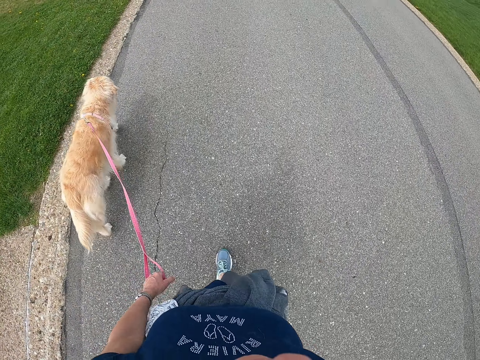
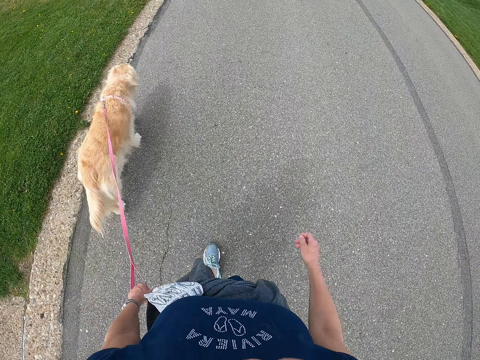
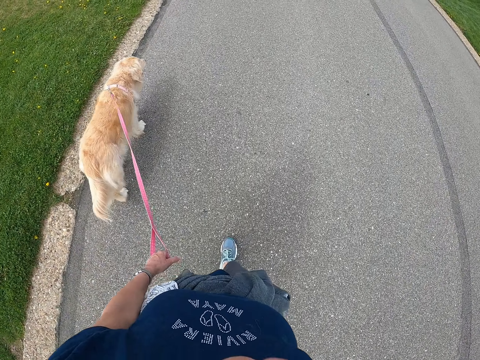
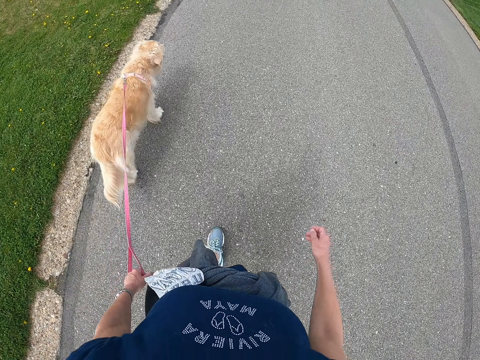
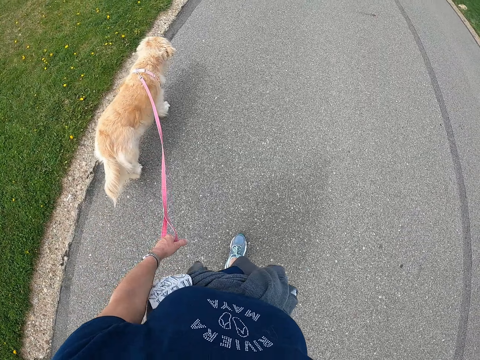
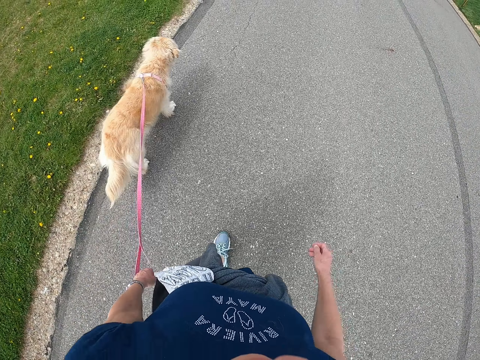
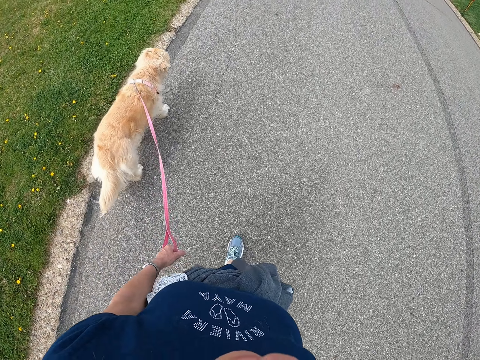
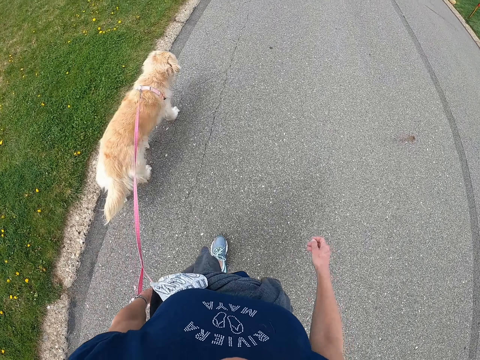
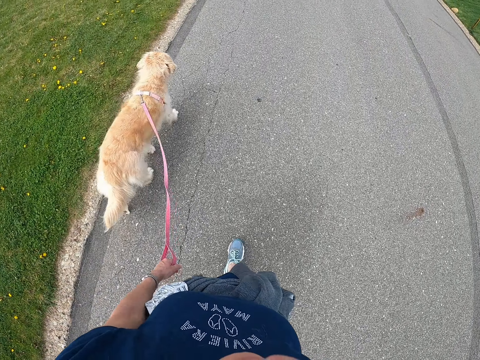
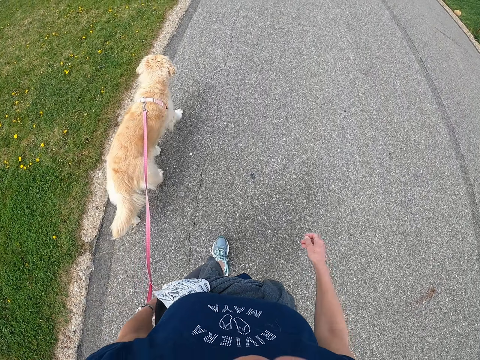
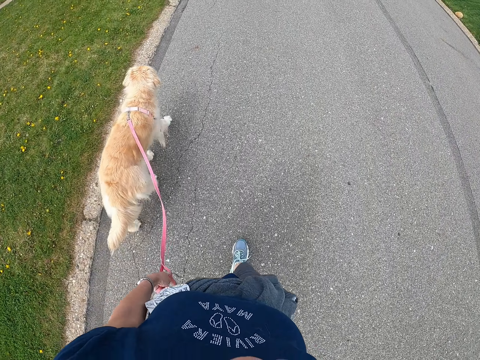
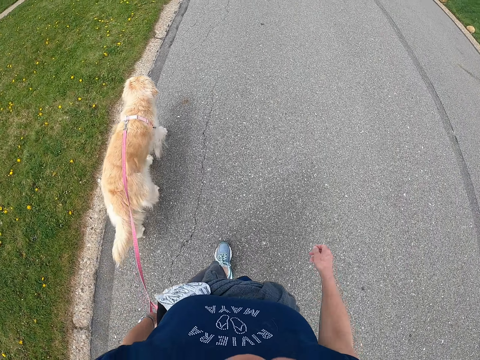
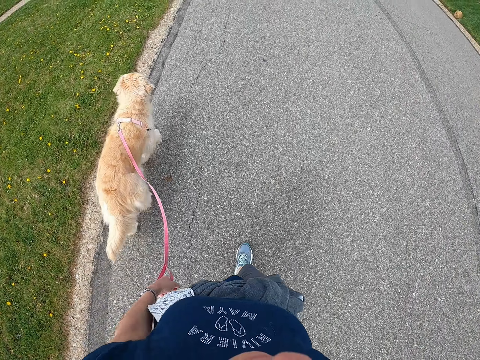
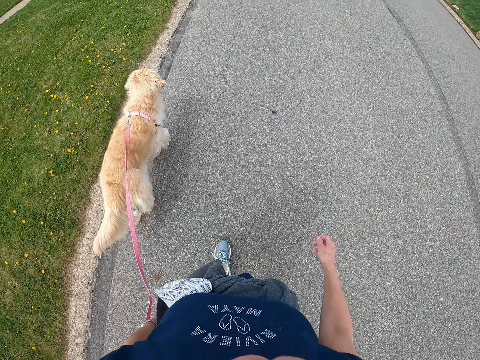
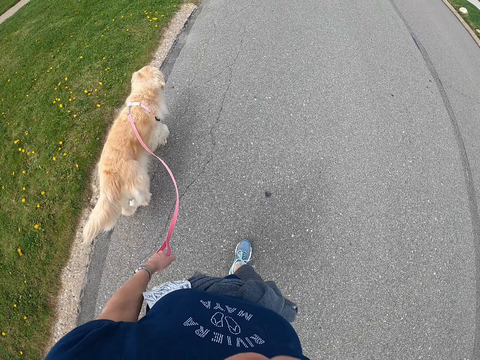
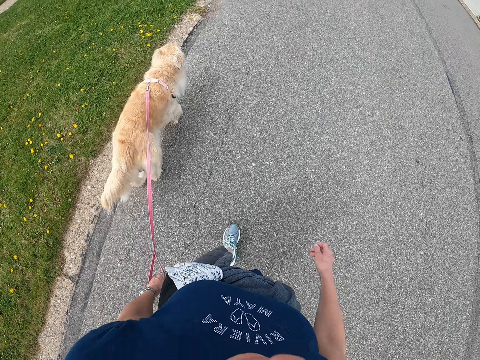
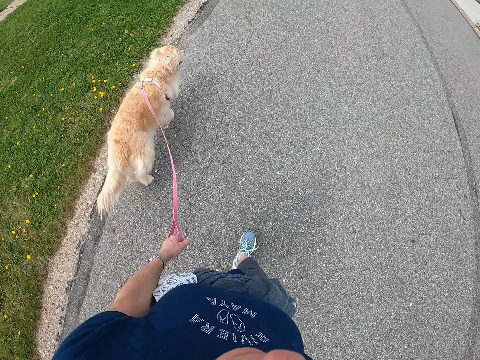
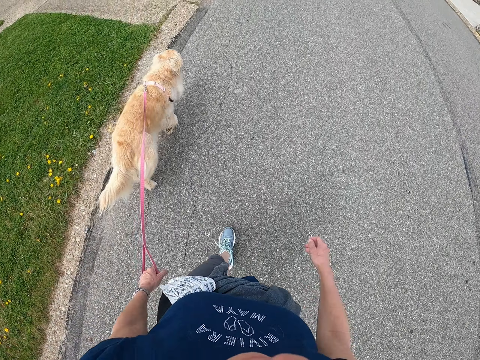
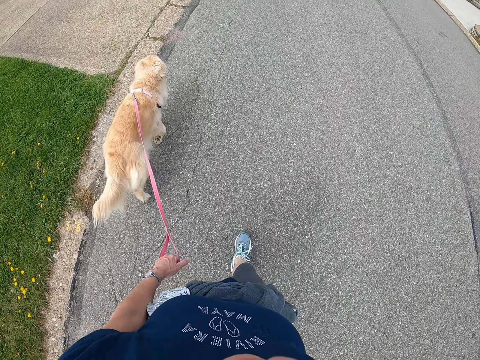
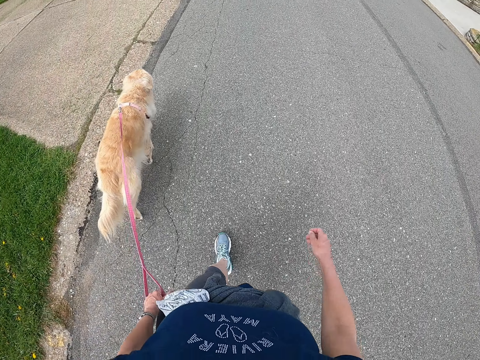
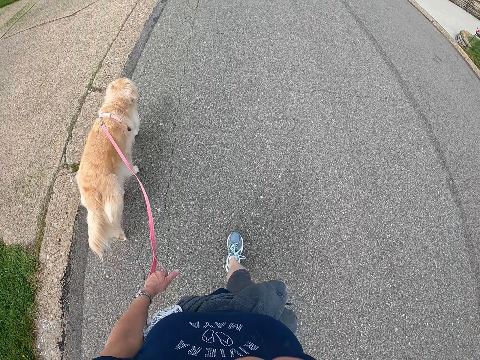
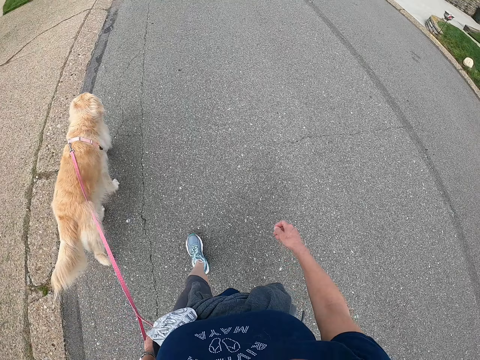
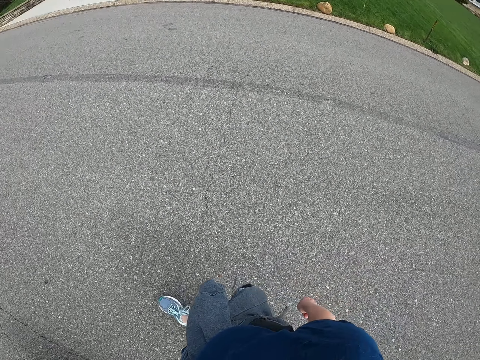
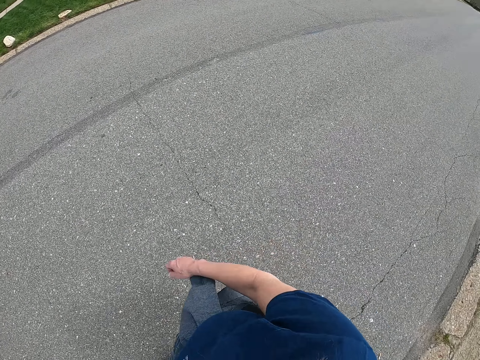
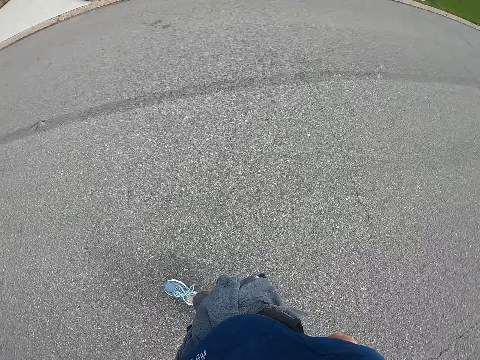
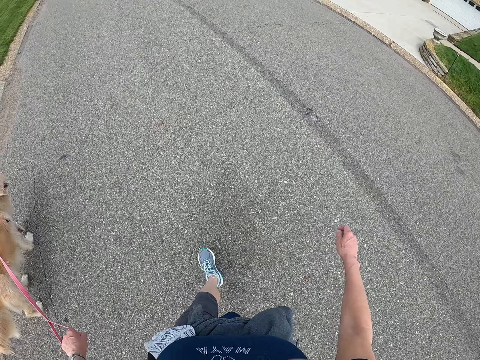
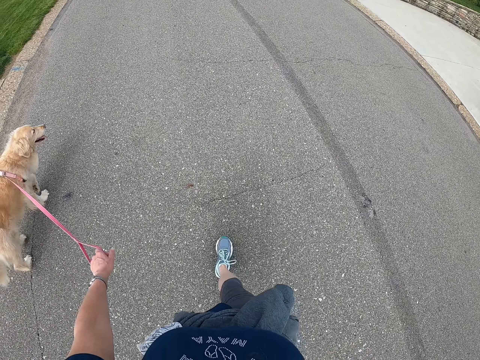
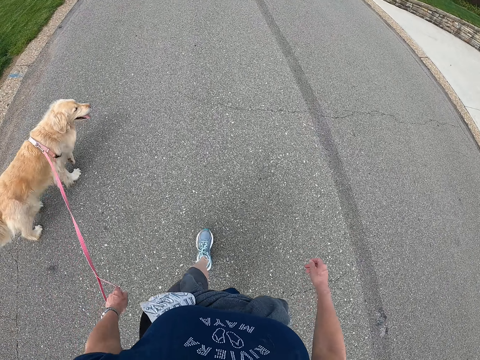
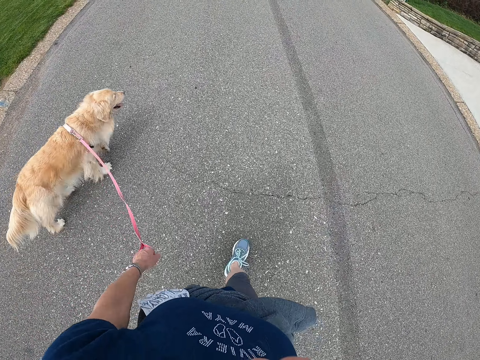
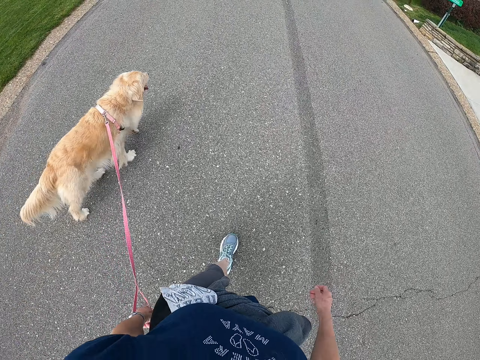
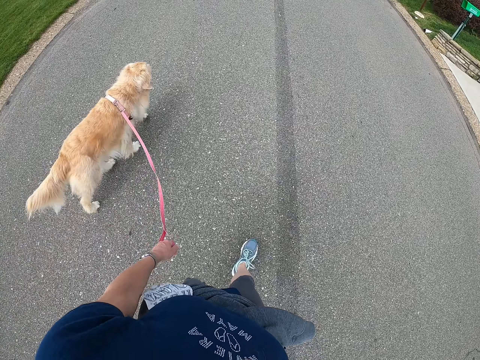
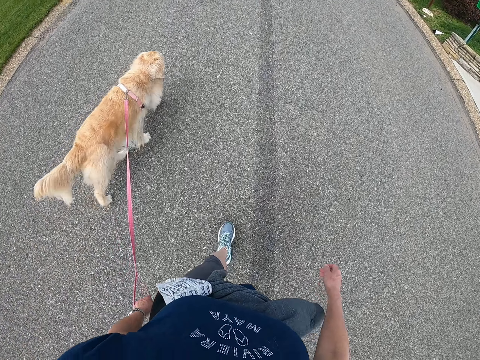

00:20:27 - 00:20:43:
The camera wearer looks around.

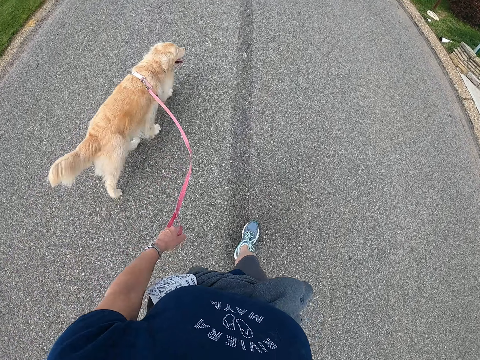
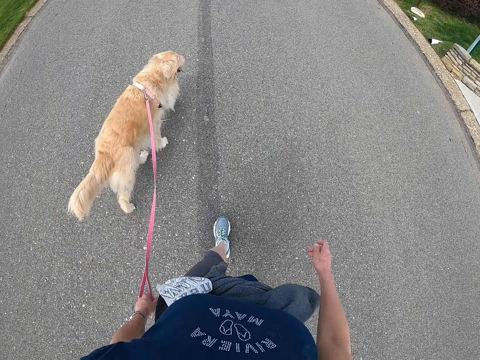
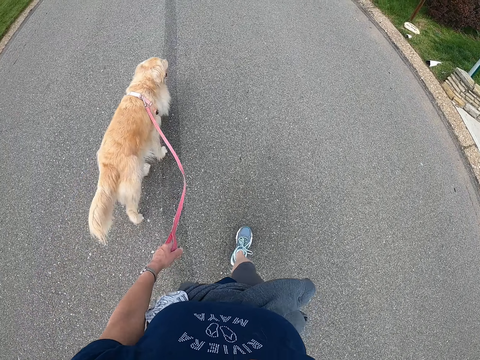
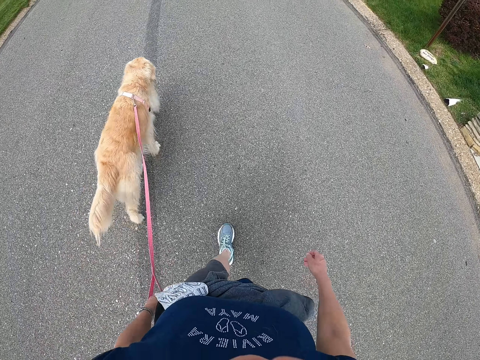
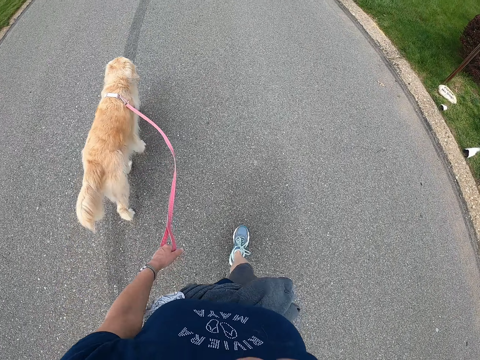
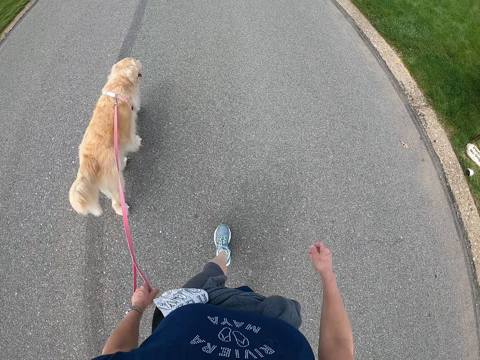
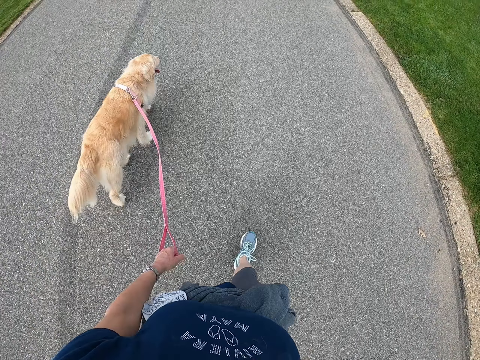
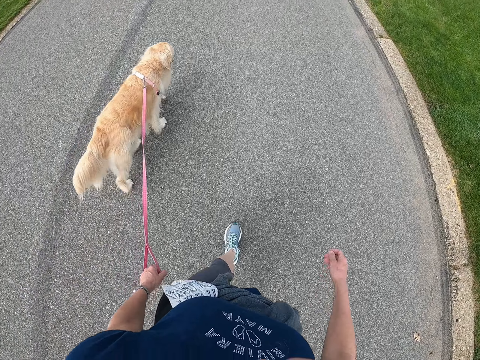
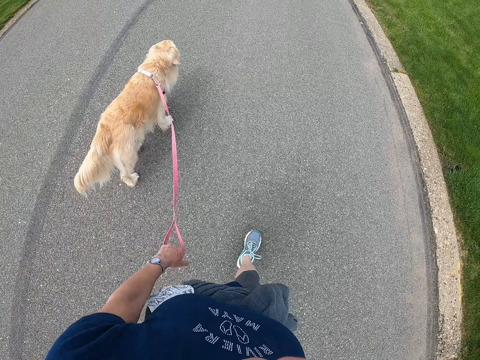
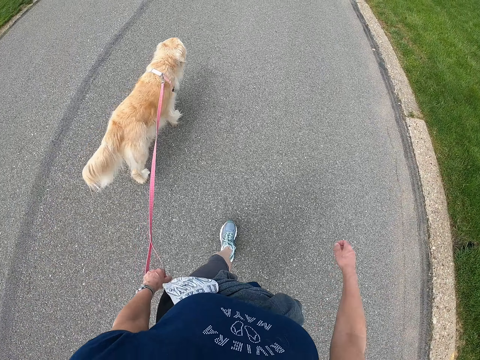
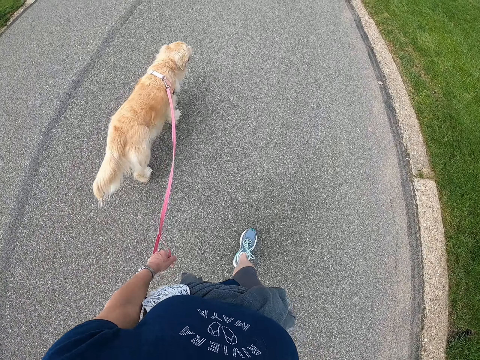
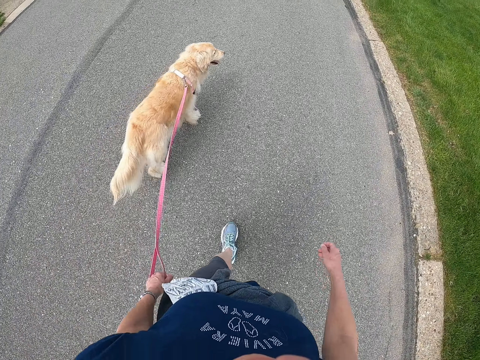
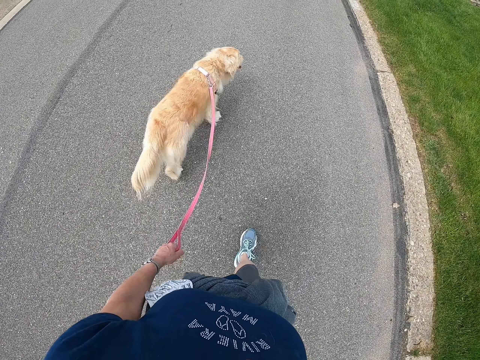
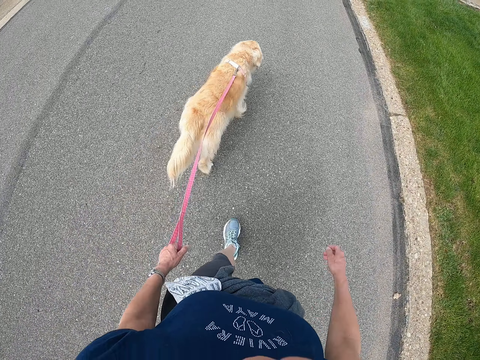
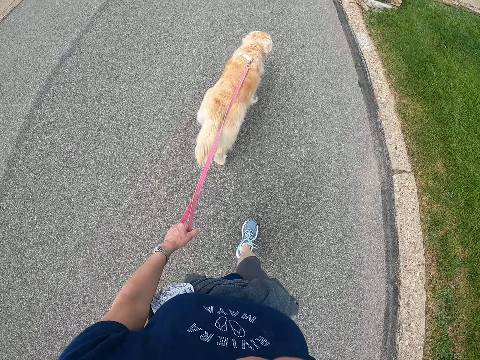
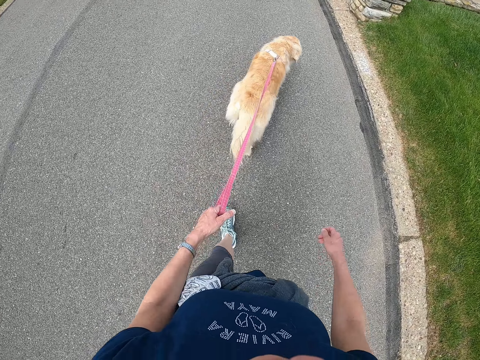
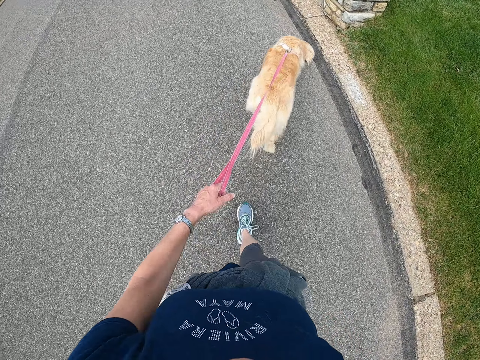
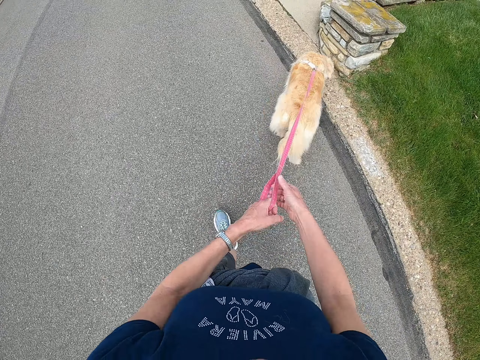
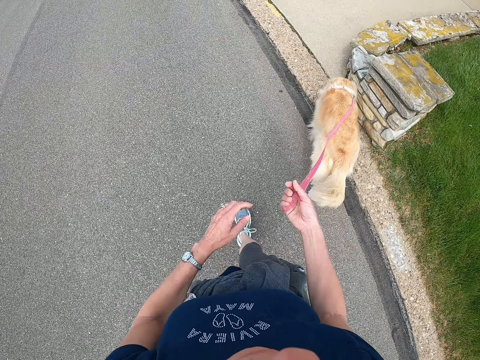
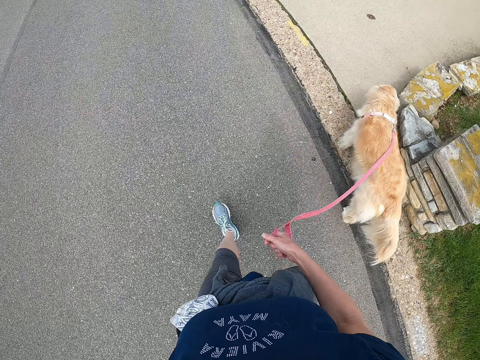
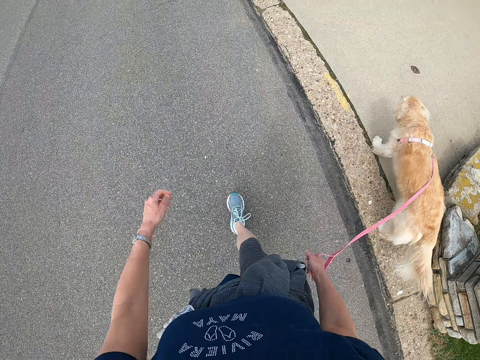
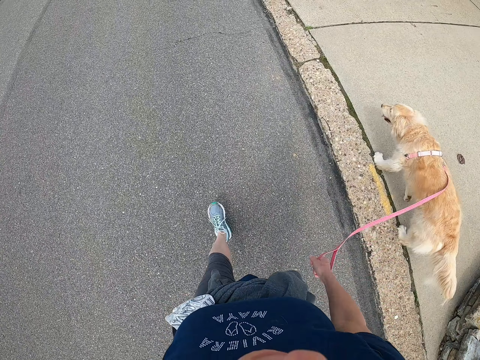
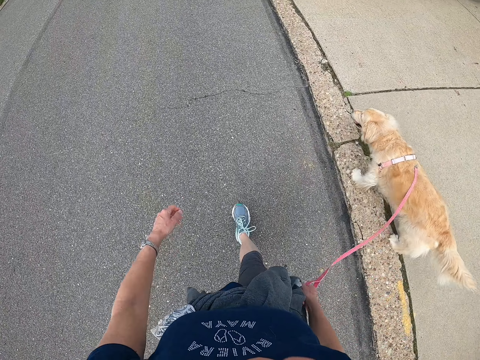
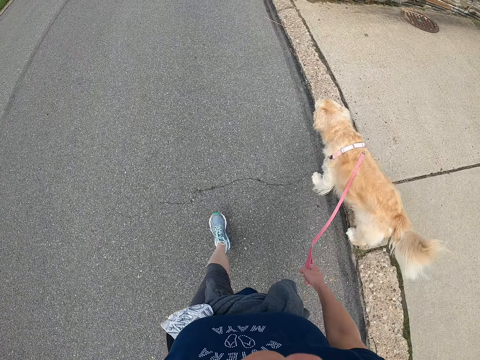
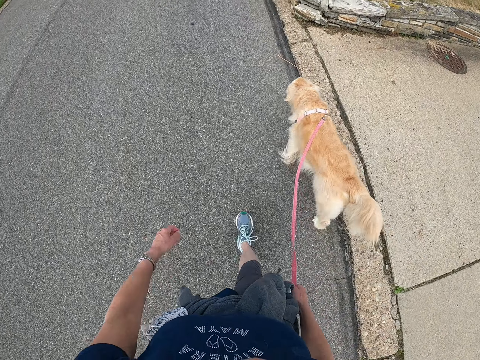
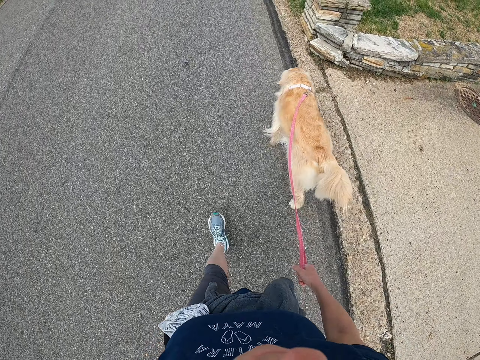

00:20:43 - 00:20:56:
The camera wearer passes the leash to the right hand. They hold the leash with the right hand. They walk with the dog on the road.
